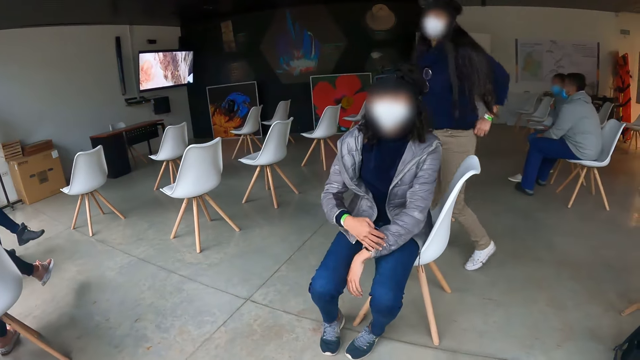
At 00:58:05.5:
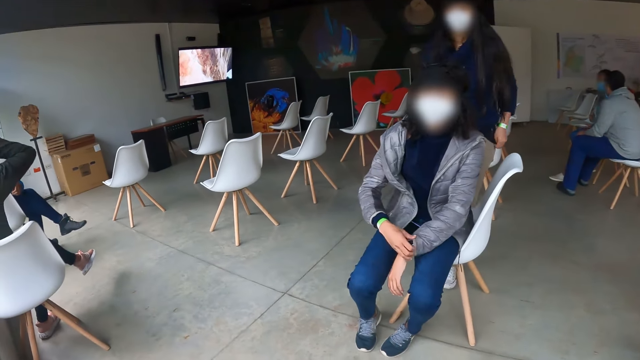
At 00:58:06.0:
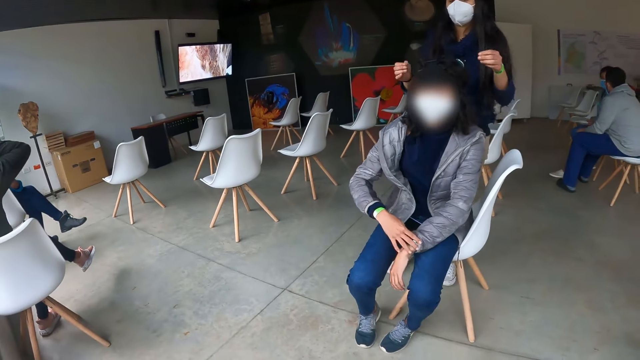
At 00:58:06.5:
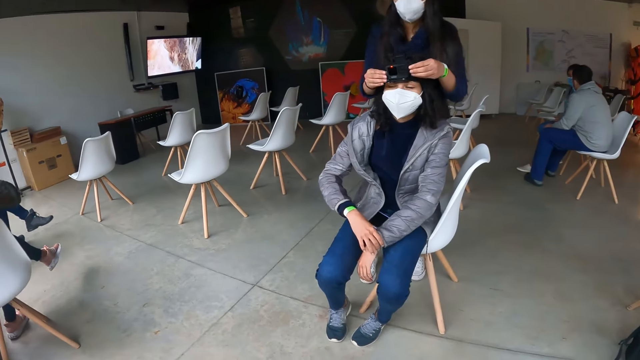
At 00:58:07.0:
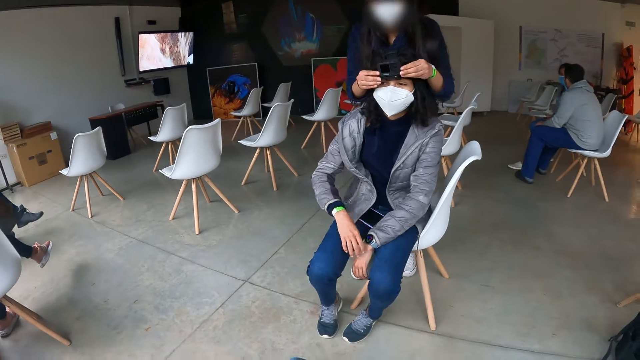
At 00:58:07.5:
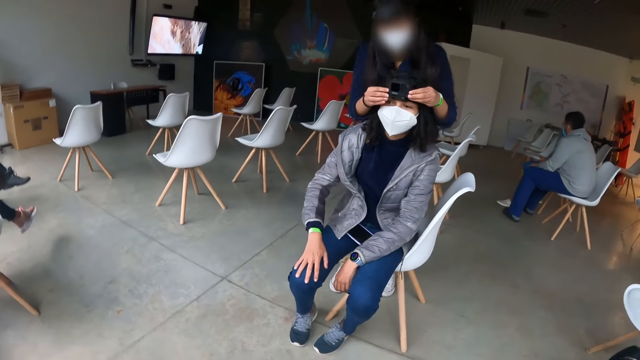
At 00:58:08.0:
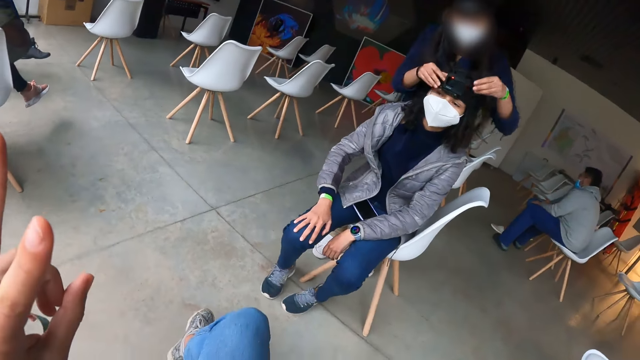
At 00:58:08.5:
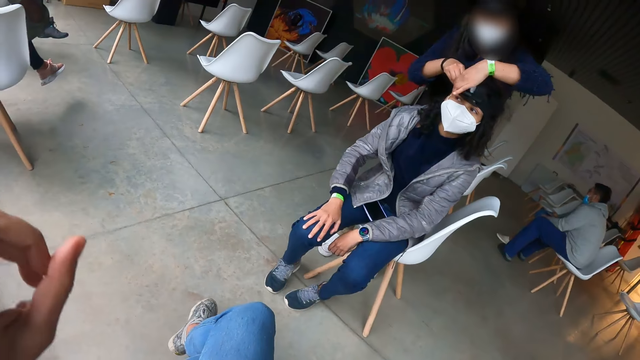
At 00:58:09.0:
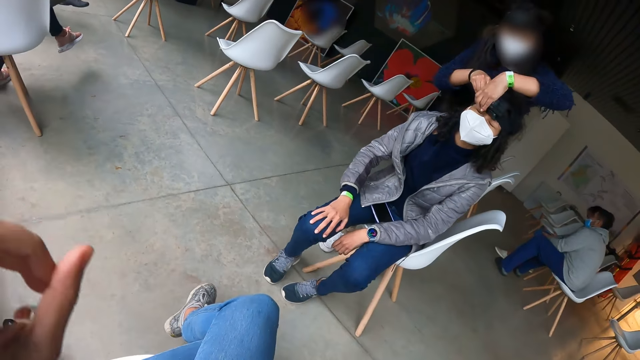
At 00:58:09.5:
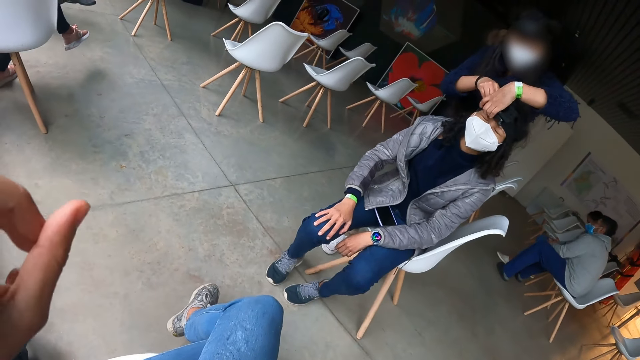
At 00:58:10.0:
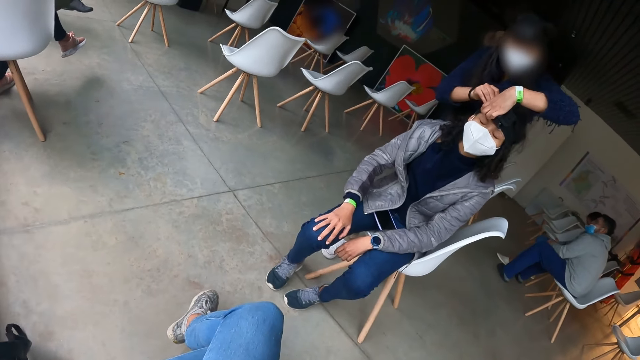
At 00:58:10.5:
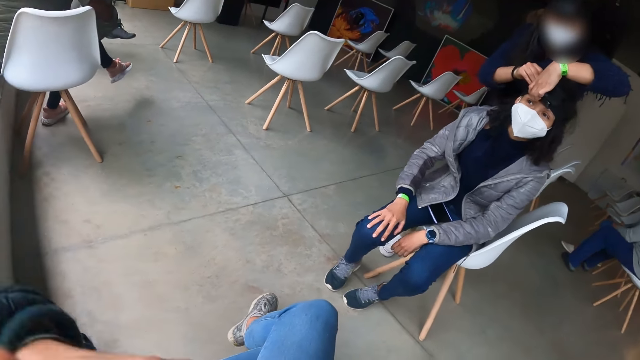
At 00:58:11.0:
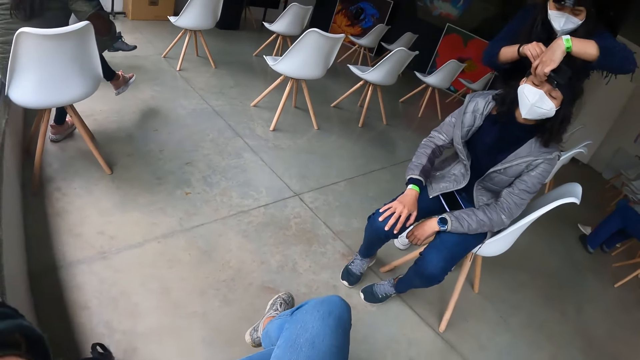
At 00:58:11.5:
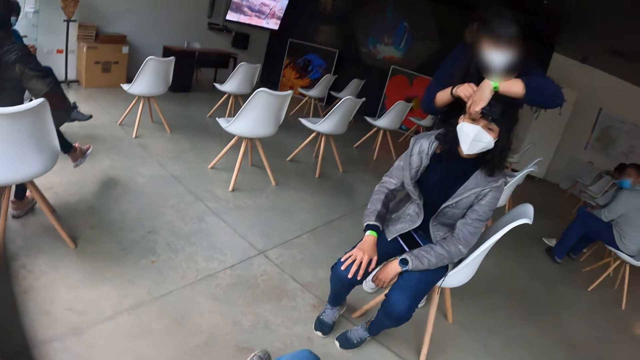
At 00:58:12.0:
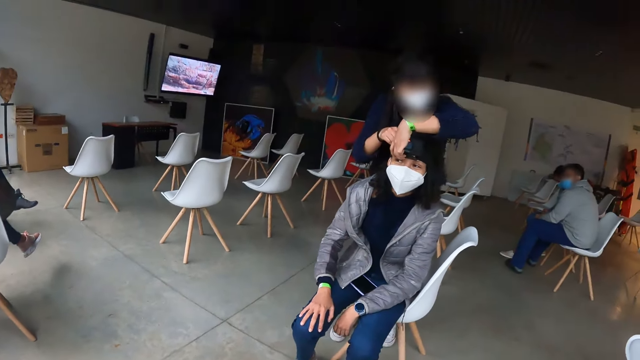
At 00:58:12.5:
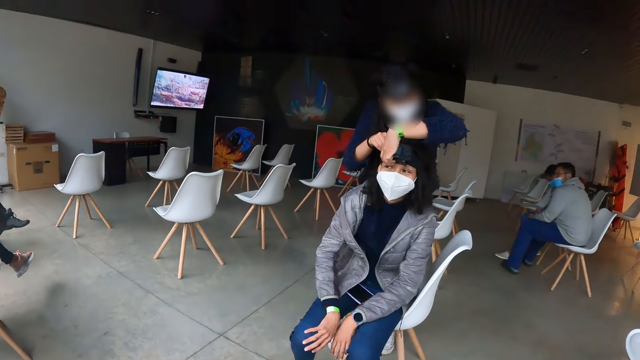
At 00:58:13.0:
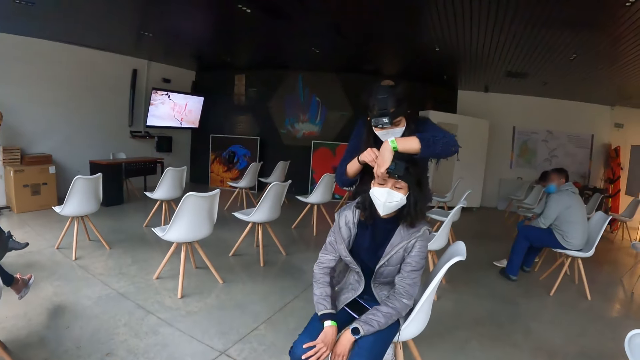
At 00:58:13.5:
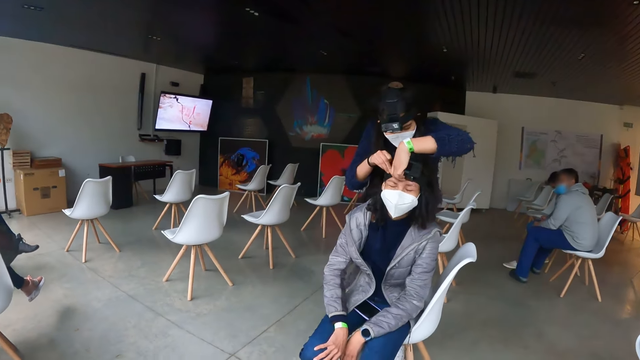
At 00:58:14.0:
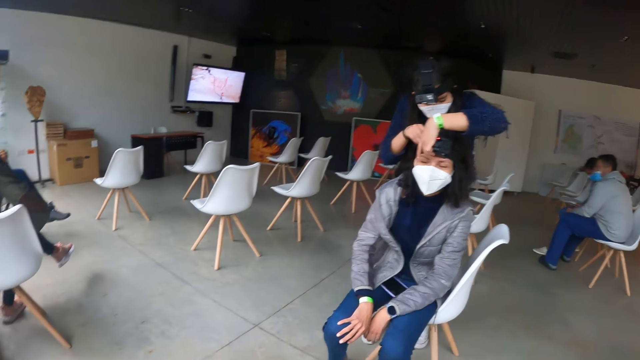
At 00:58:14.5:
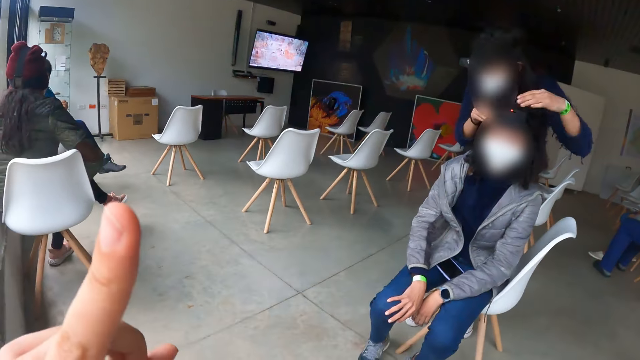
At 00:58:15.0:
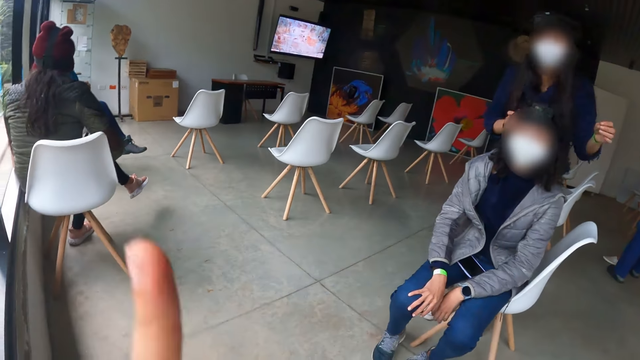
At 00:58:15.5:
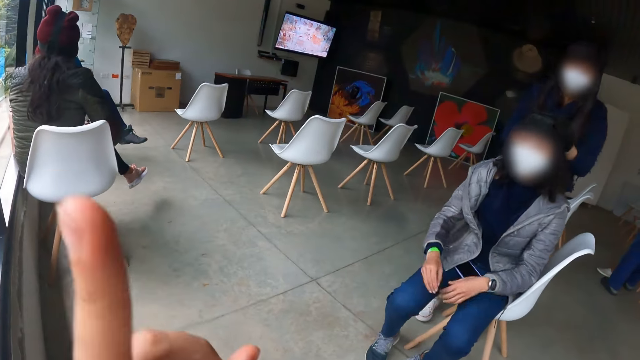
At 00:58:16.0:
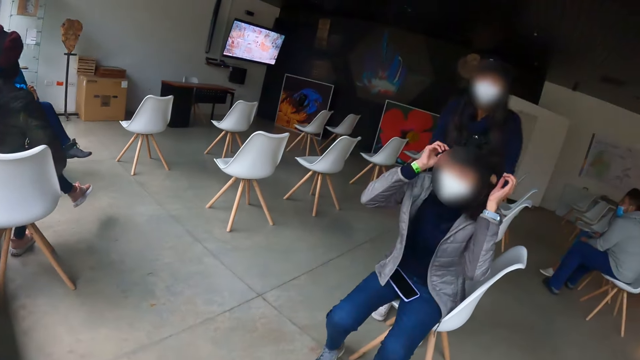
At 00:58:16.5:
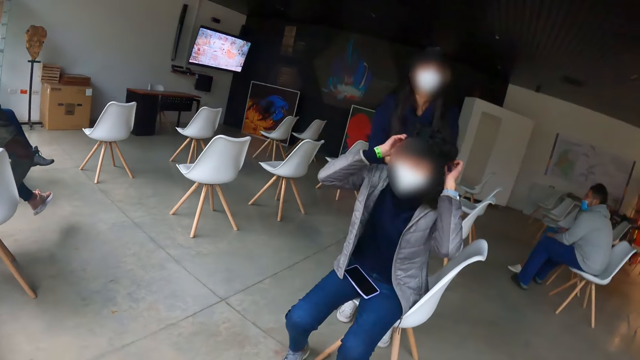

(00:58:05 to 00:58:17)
A woman adjusts camera glasses on the head of another woman. The camera wearer interacts with the other woman.

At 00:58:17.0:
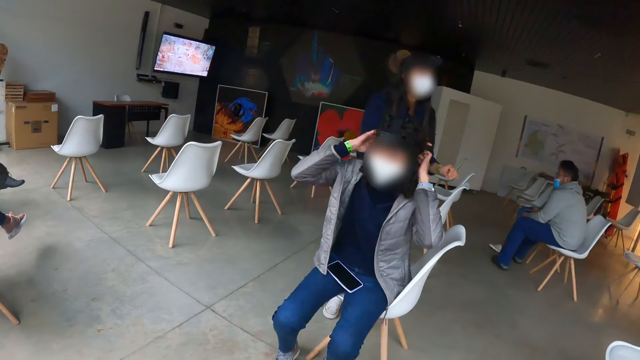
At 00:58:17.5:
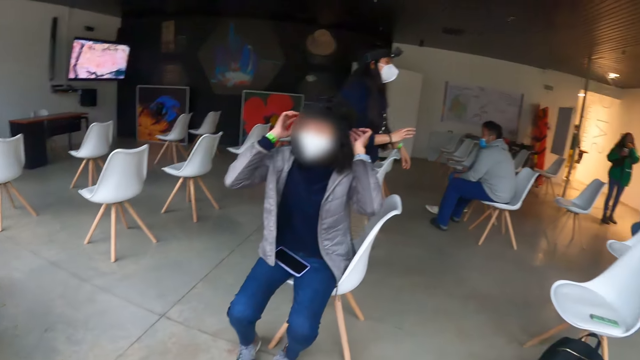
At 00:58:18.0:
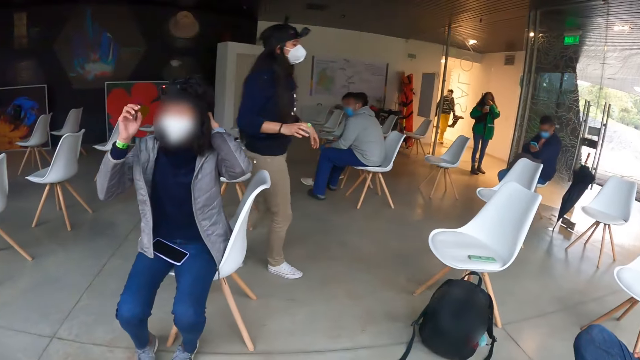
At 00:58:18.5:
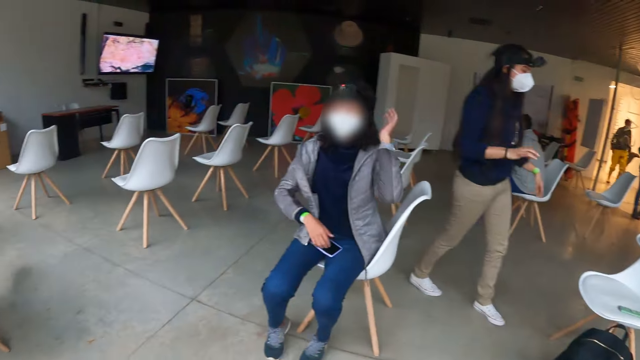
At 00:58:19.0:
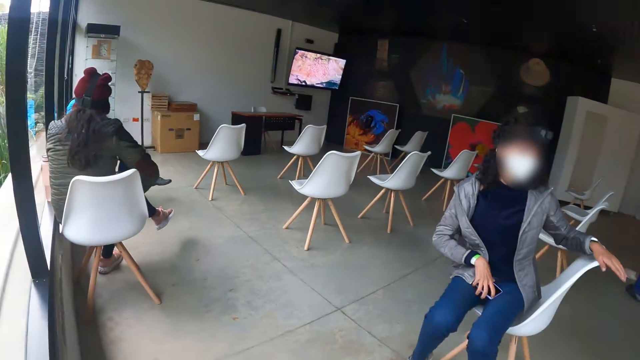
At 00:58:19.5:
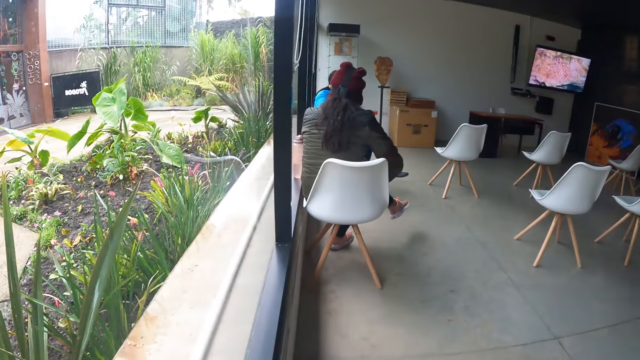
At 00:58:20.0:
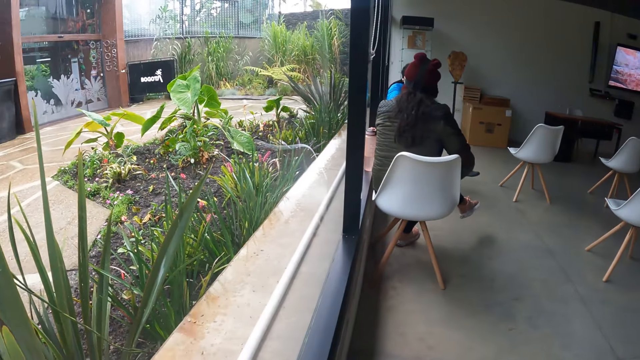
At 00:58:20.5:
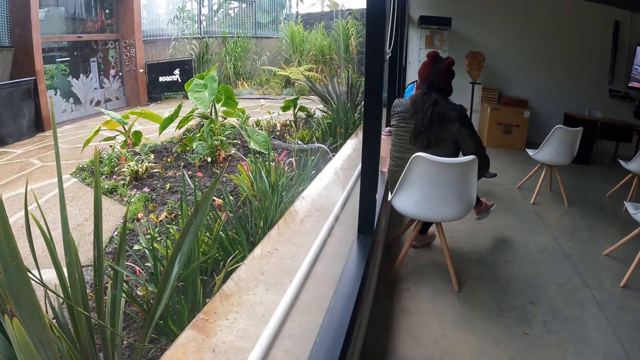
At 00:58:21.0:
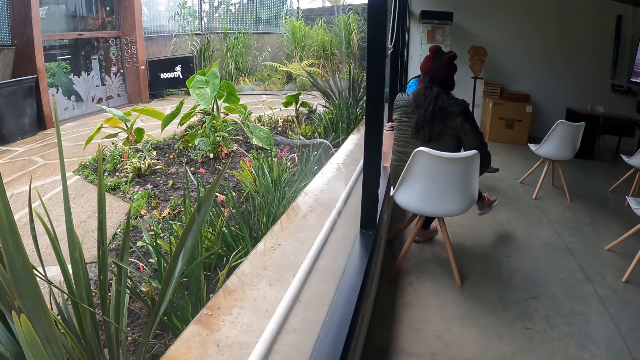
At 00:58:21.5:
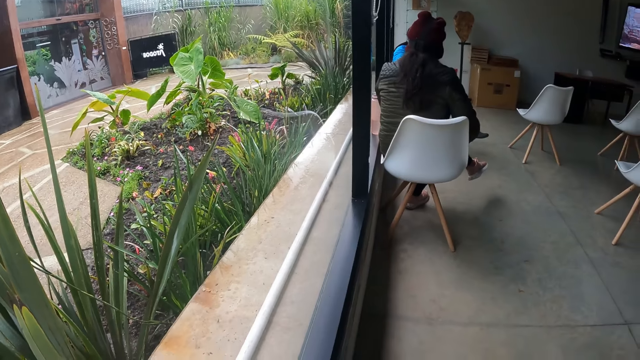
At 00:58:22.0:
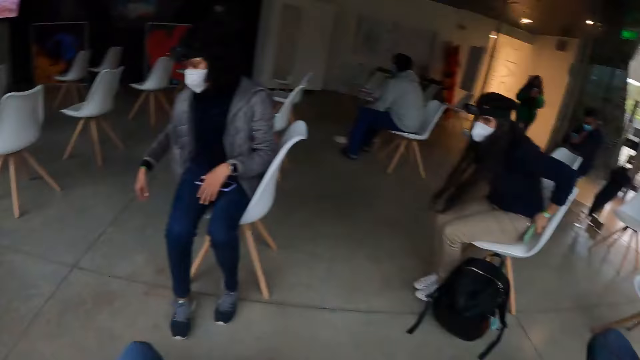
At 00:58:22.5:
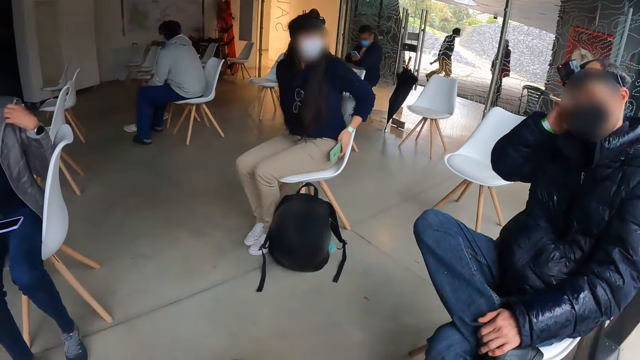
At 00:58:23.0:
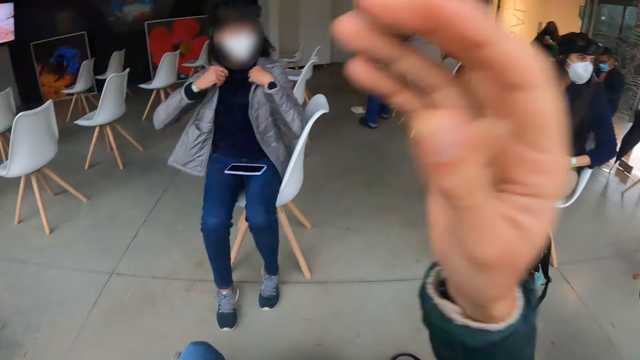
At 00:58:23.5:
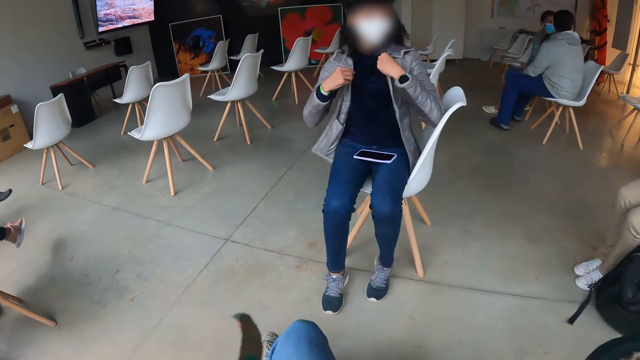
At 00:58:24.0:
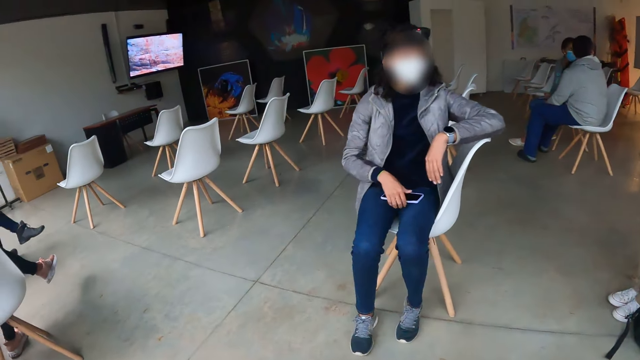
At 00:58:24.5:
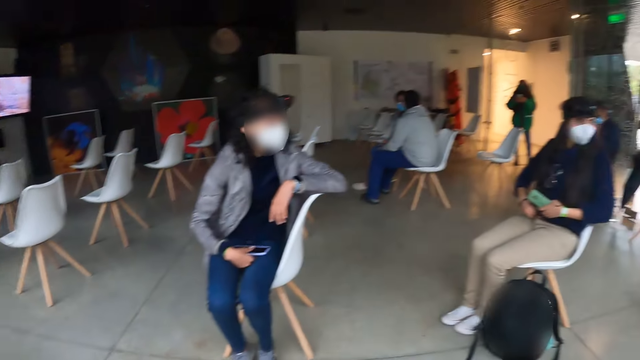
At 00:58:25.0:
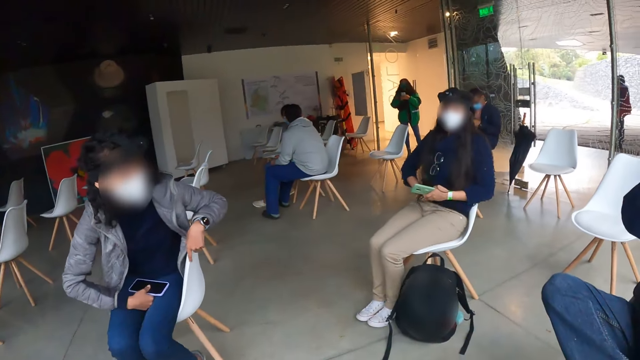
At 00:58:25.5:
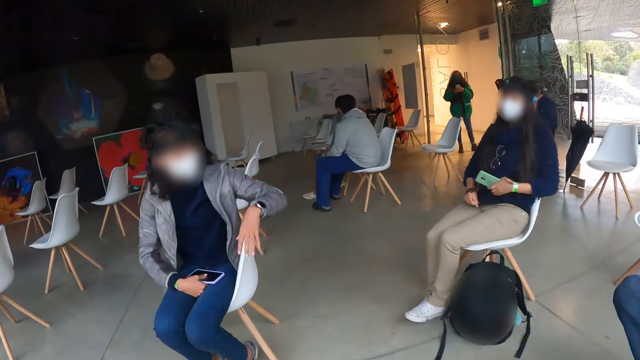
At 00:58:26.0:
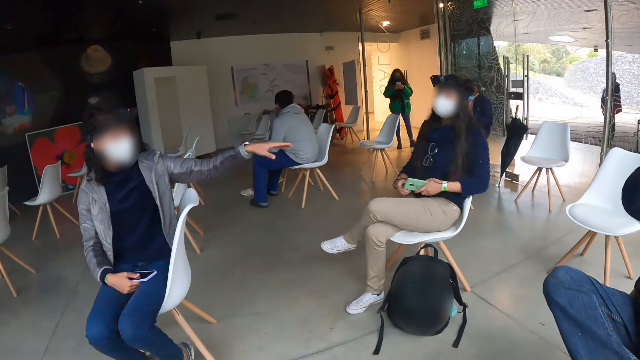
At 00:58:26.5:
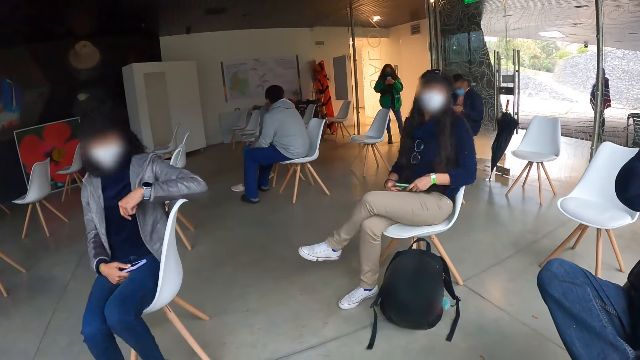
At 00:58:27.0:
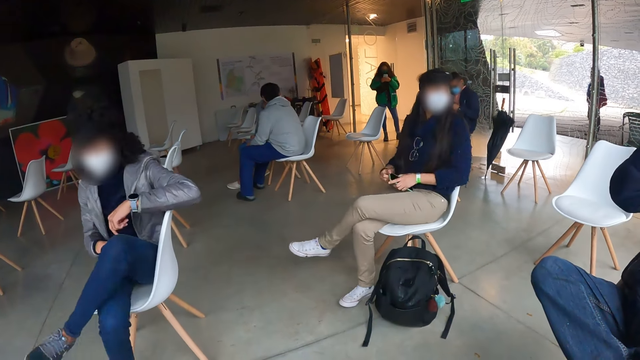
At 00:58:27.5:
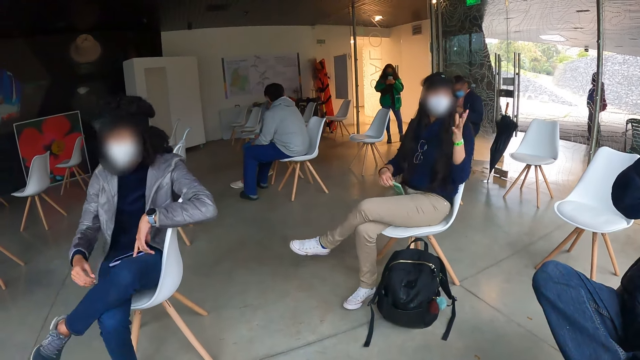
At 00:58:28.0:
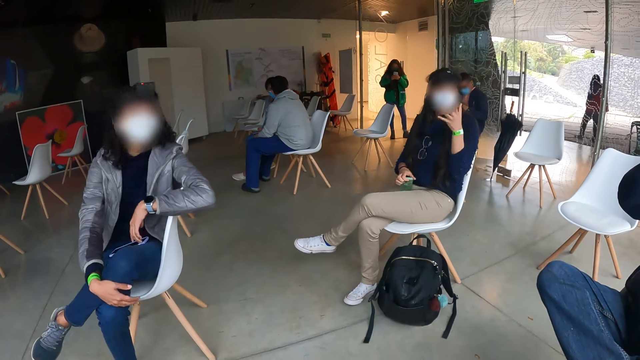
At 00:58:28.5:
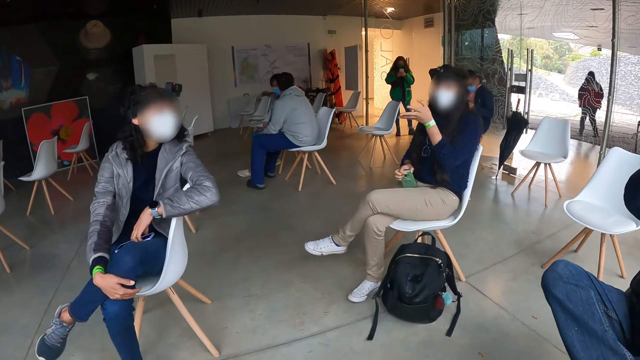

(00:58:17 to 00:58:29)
A woman interacts with the camera wearer.
